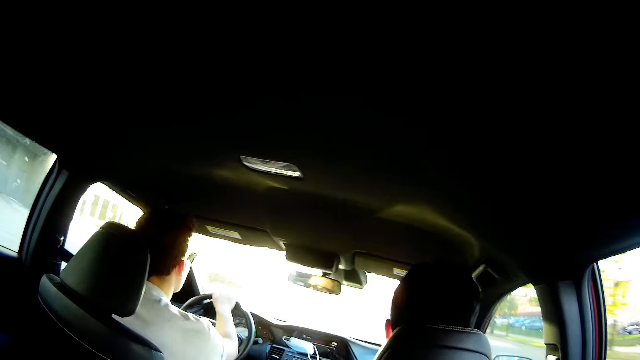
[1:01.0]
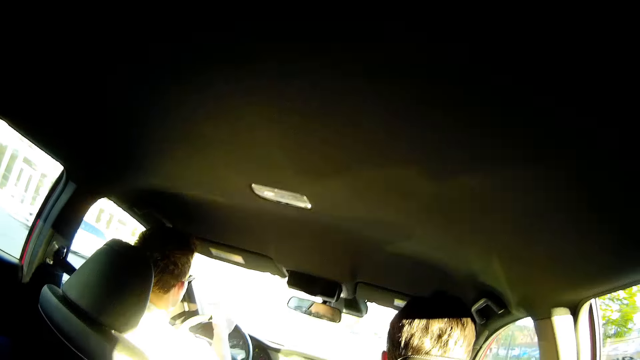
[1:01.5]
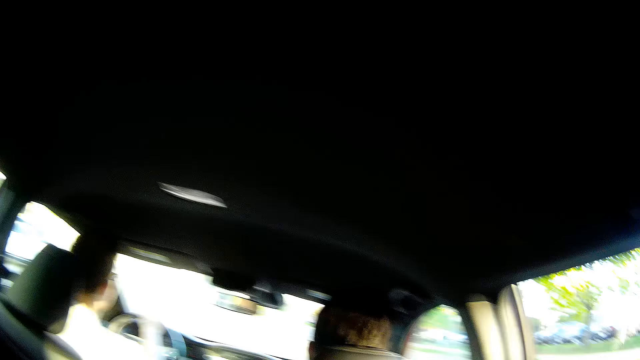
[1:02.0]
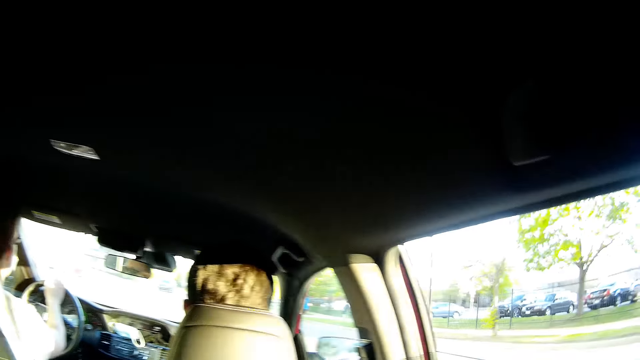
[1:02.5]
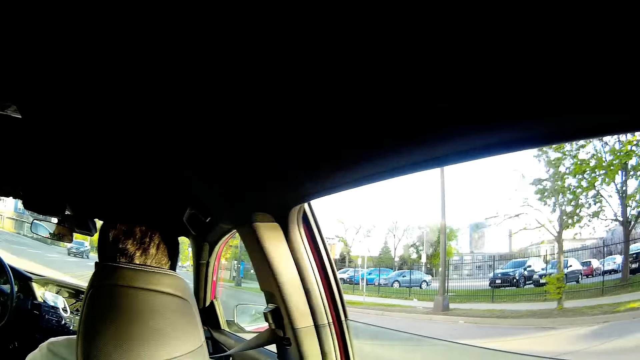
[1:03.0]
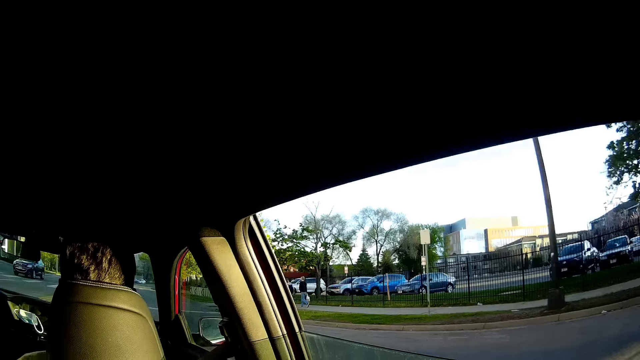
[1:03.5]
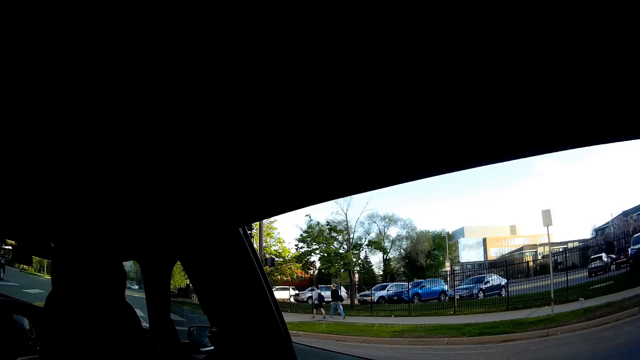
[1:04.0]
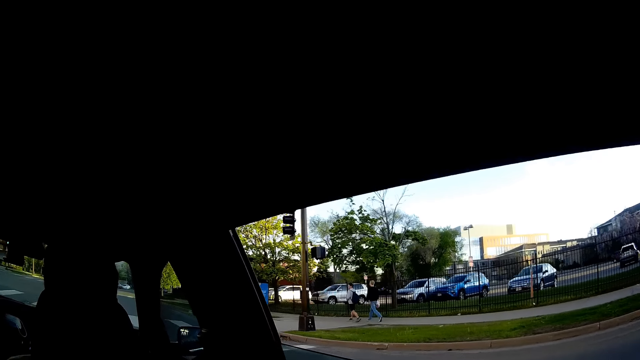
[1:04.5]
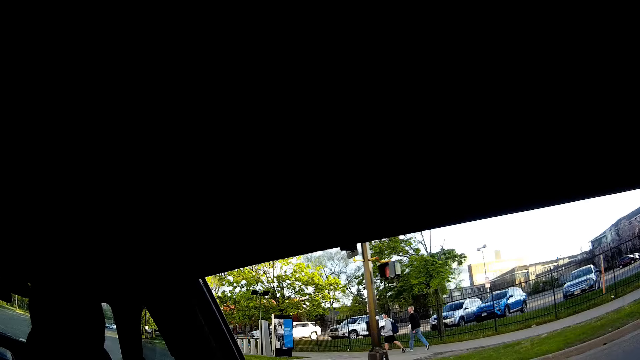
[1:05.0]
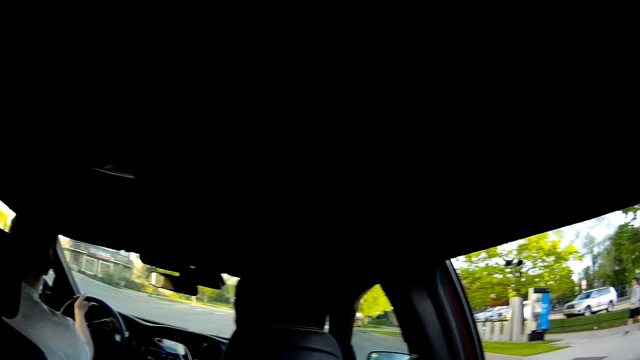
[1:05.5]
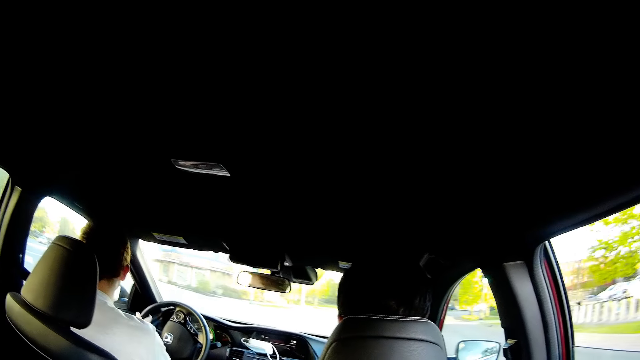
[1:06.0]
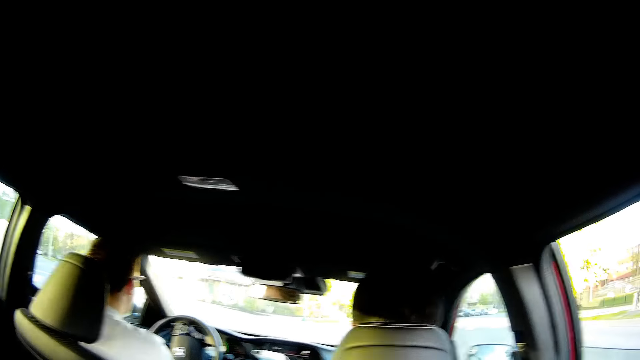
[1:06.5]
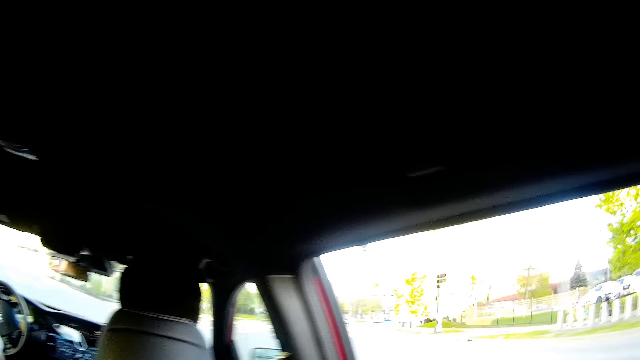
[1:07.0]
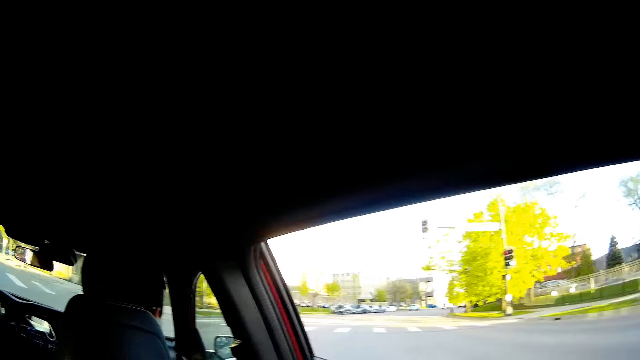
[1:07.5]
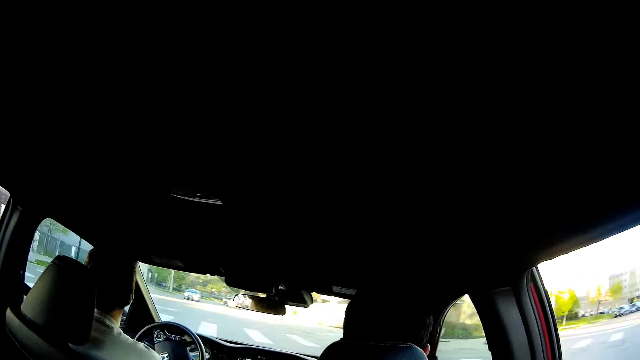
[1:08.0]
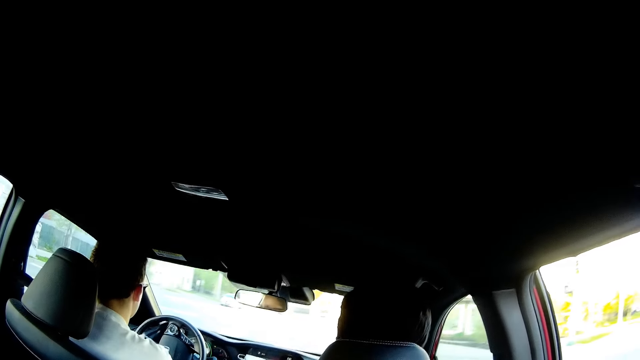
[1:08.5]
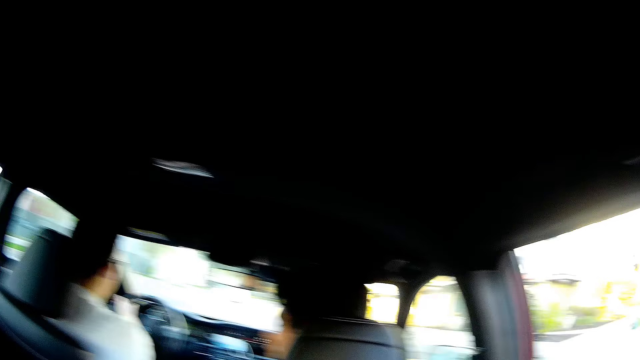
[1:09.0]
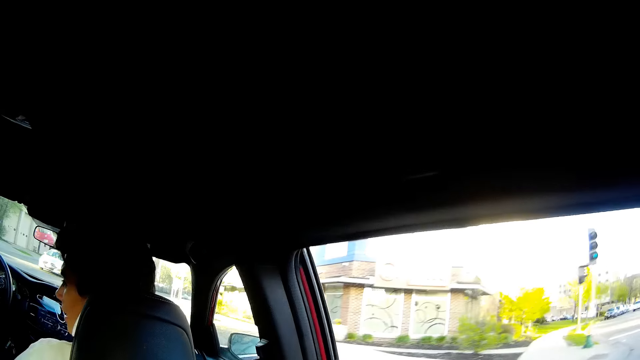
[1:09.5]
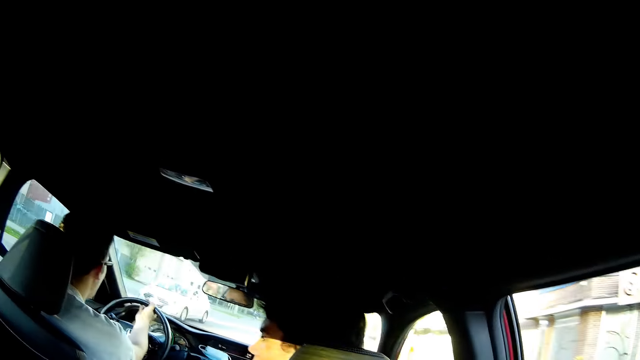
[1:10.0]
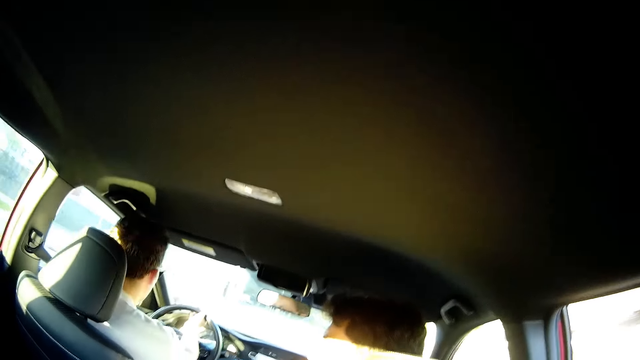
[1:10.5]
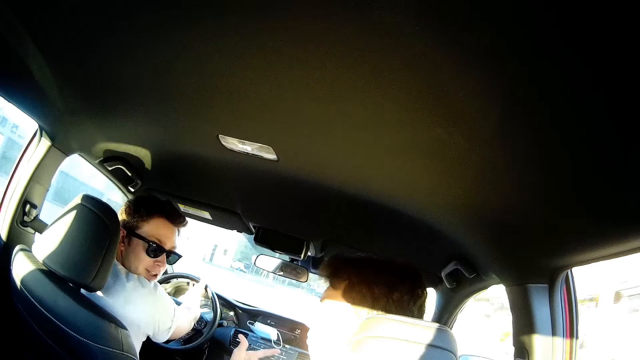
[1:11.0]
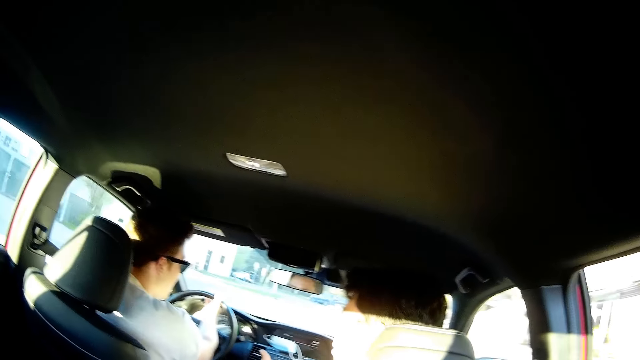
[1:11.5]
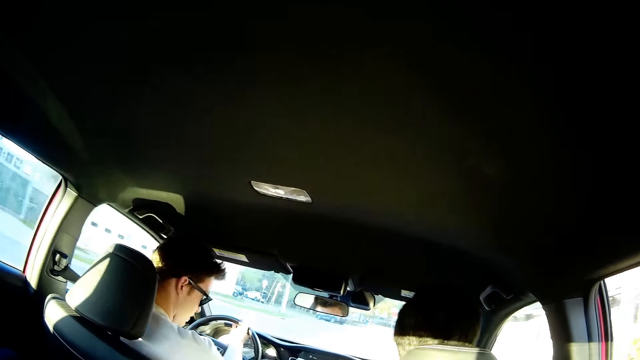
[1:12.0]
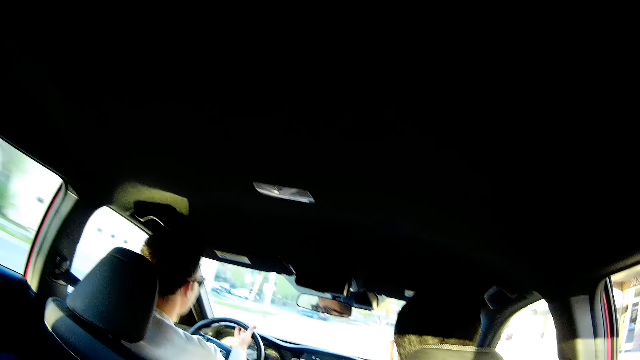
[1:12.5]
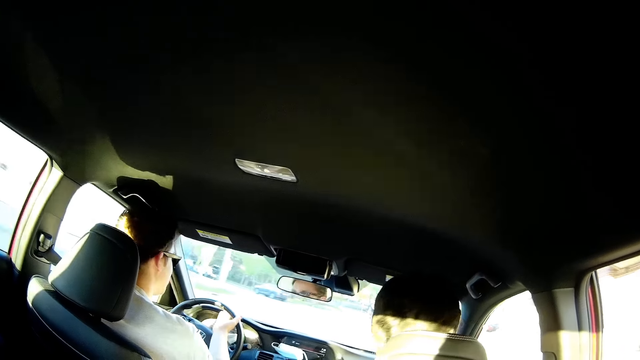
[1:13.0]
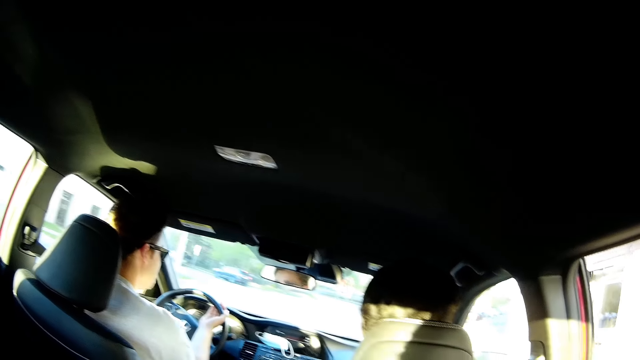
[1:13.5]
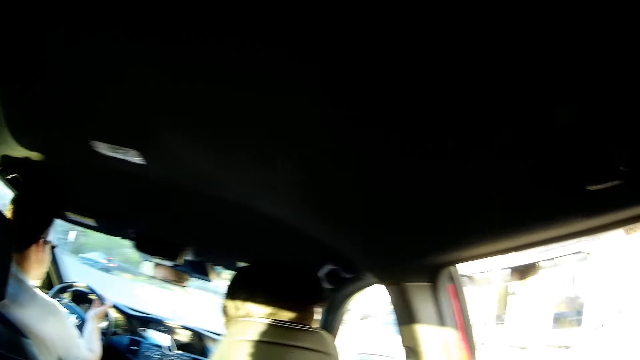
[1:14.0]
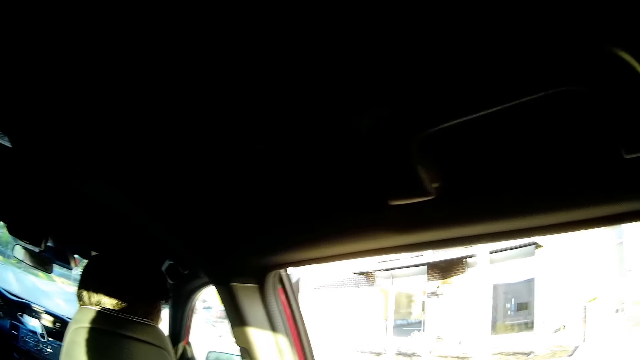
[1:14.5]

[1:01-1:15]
The man turns around.

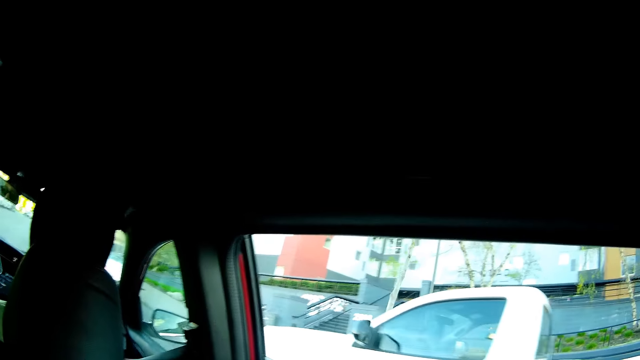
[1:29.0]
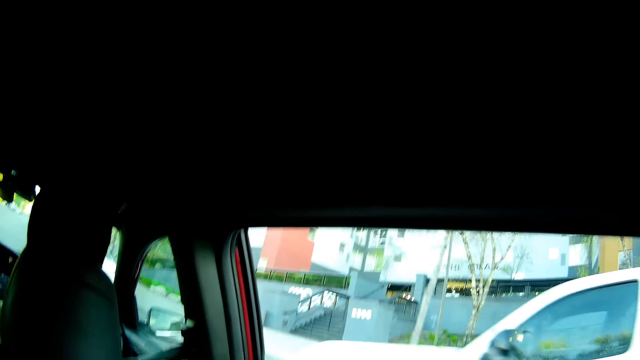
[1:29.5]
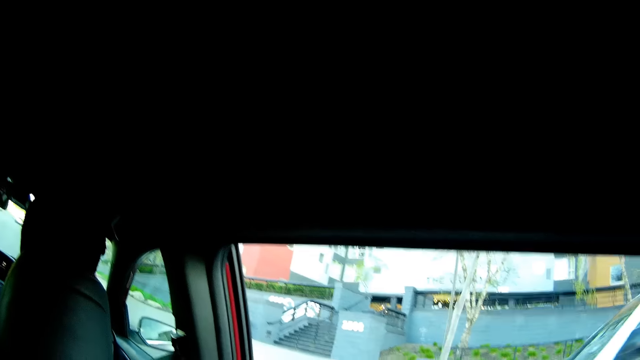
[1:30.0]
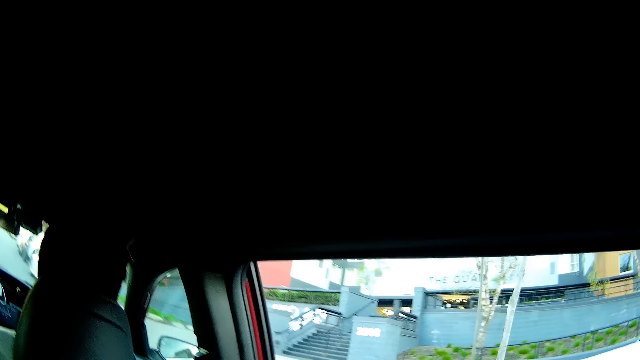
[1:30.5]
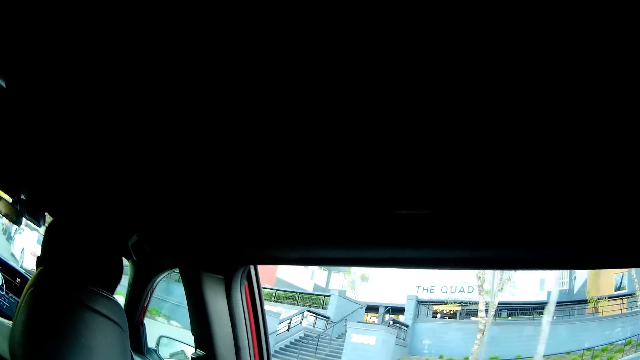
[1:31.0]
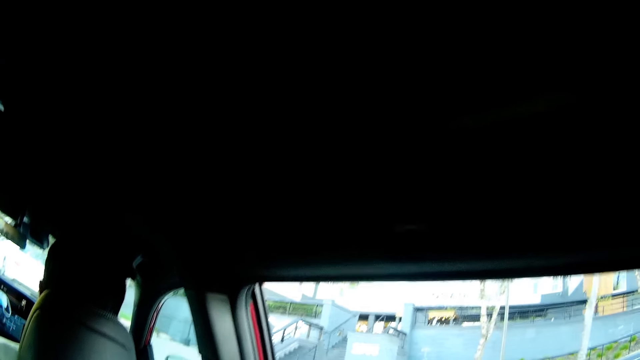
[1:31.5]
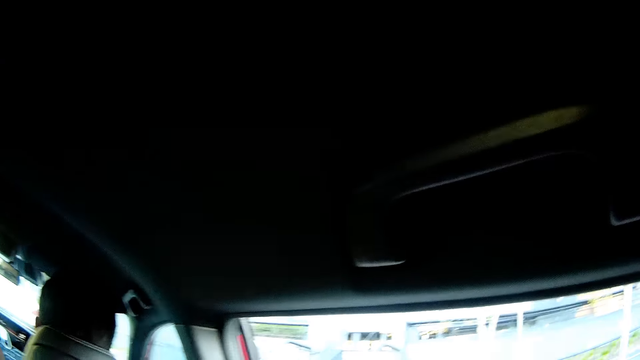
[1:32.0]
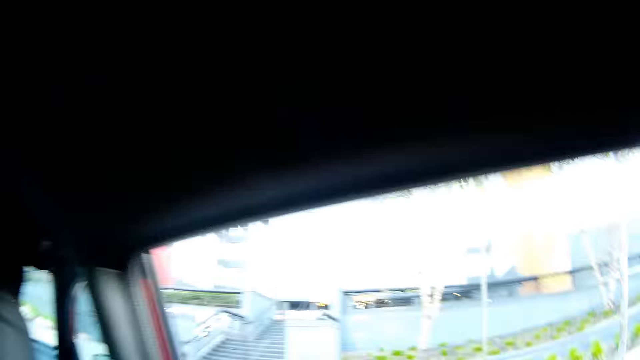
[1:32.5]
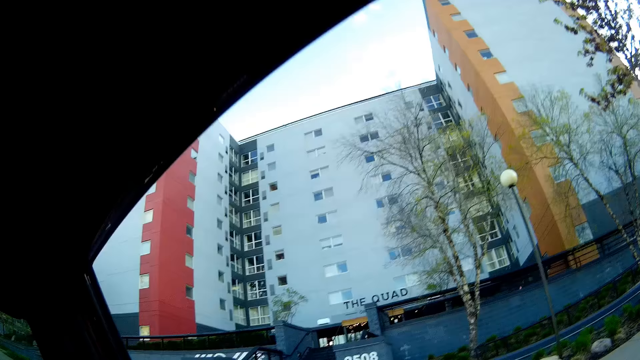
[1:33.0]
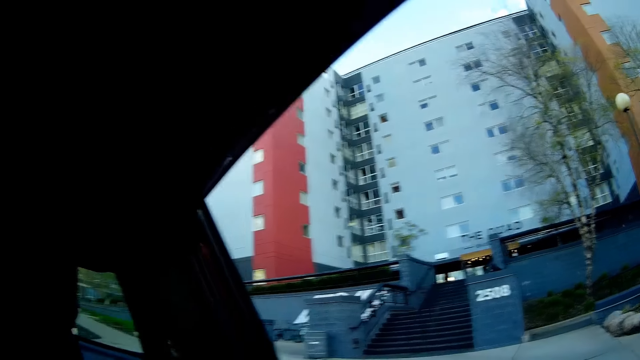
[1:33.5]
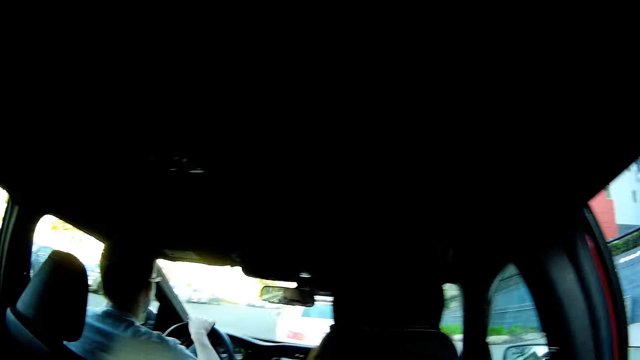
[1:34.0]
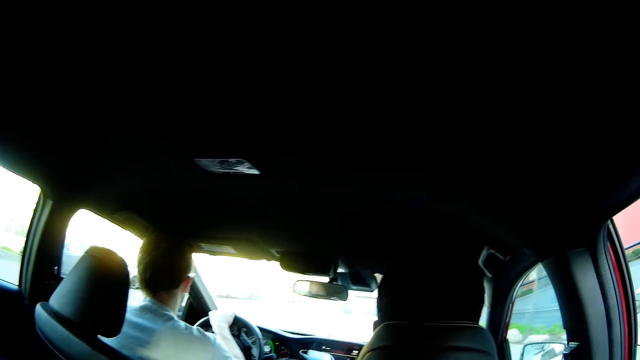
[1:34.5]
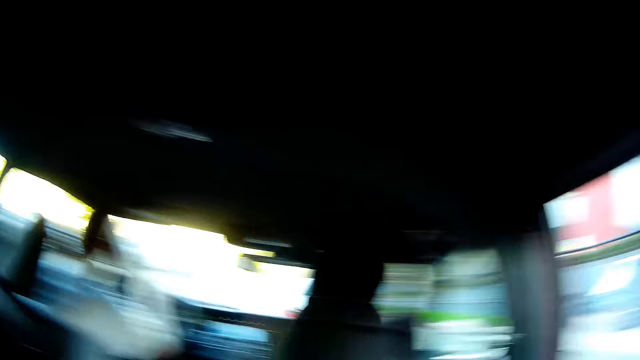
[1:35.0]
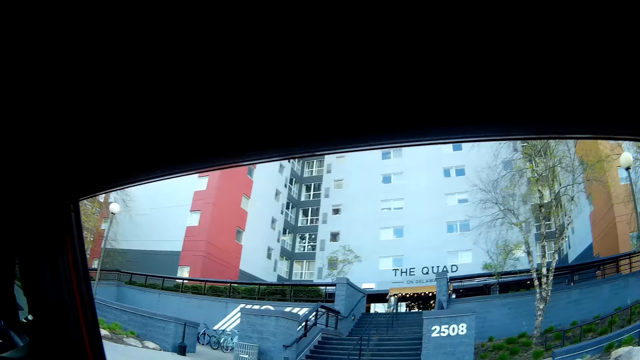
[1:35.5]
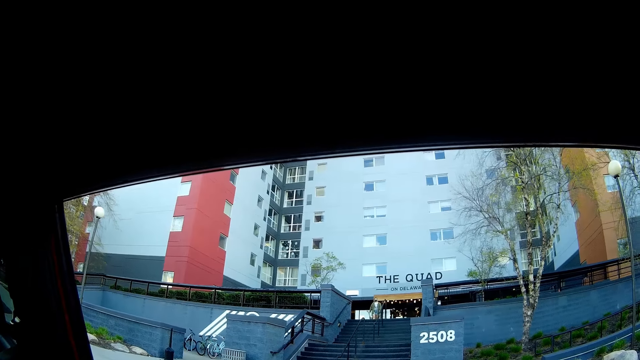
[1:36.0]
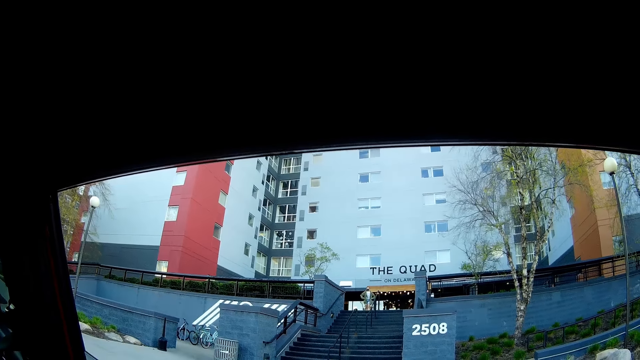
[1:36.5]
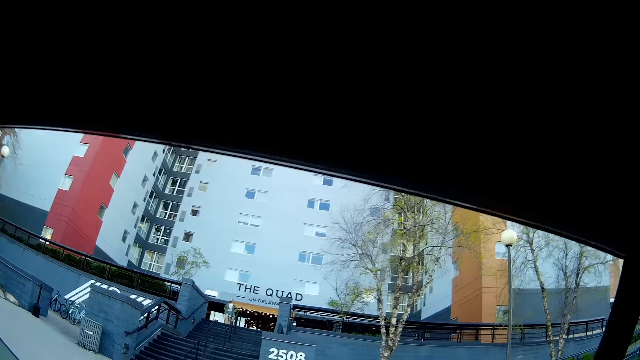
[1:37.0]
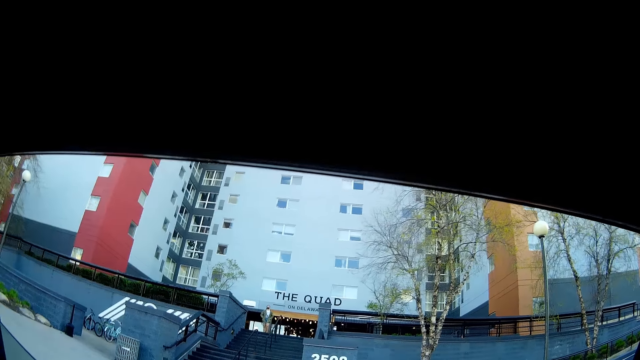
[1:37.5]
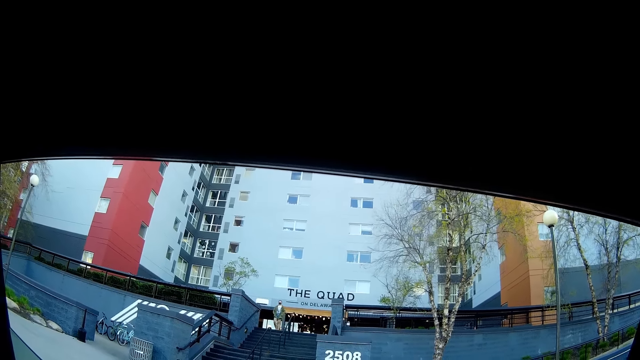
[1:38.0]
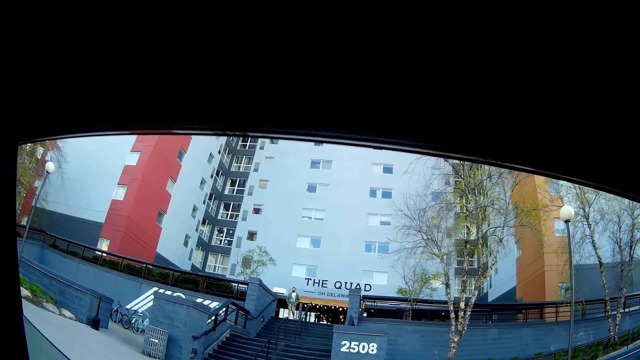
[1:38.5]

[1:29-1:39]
The man stops the car. The camera wearer looks at the building.
